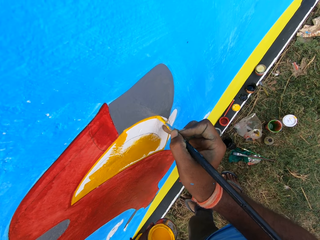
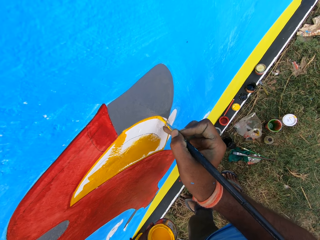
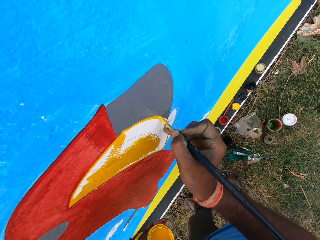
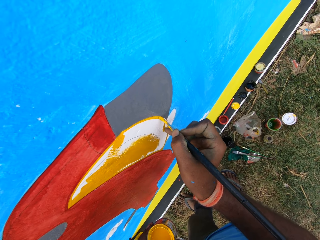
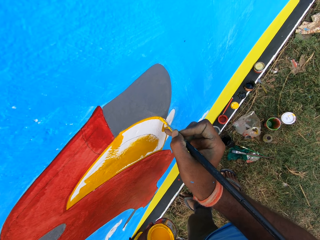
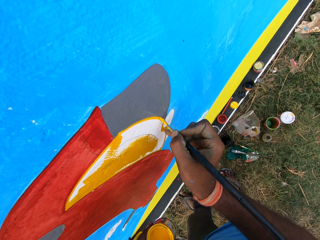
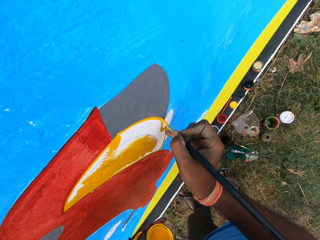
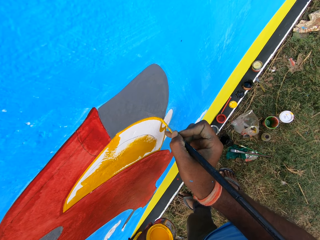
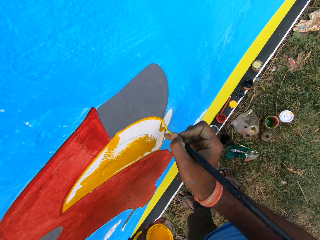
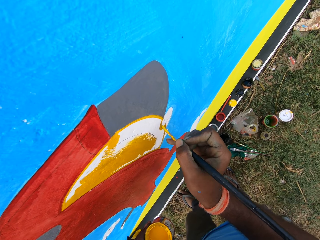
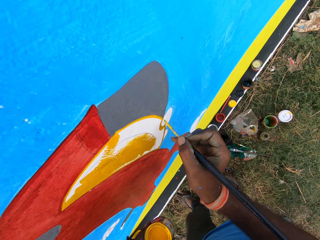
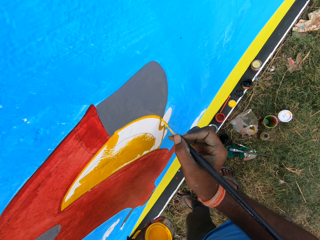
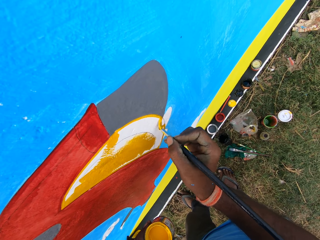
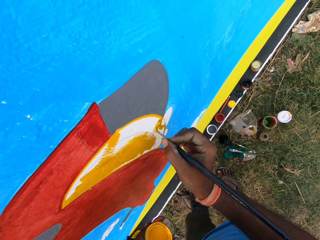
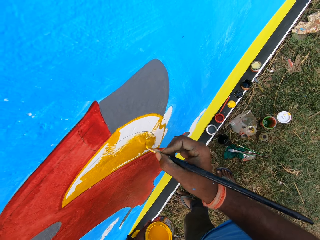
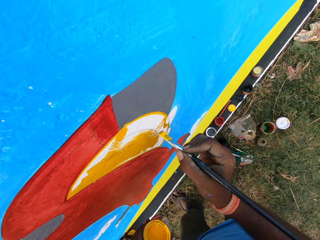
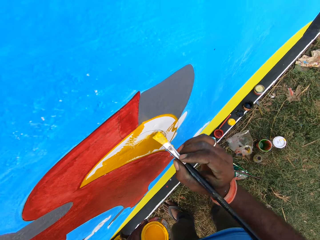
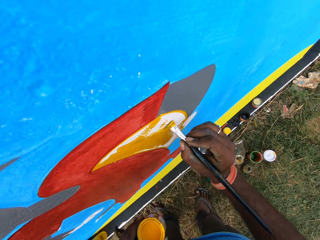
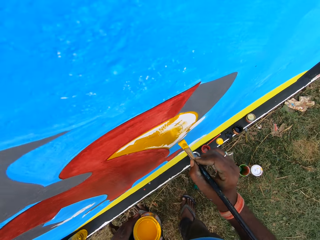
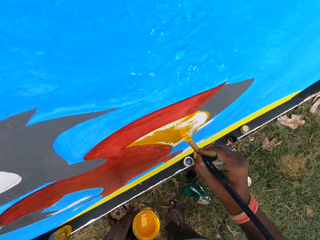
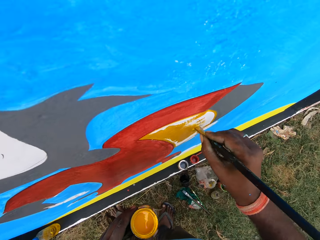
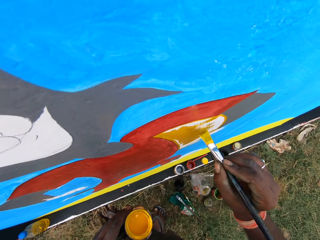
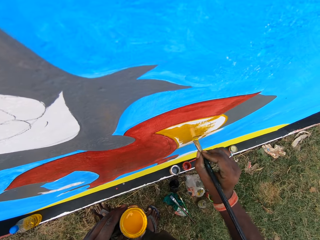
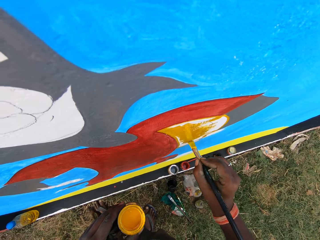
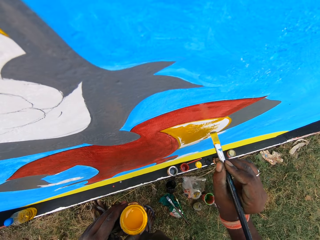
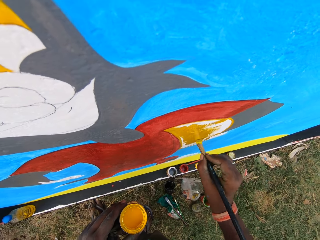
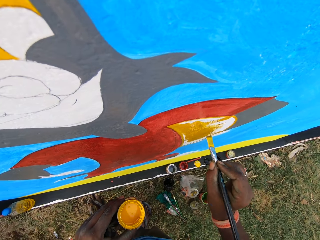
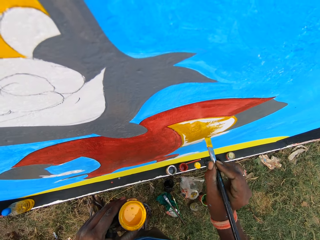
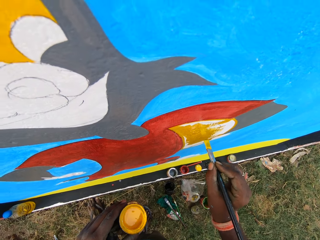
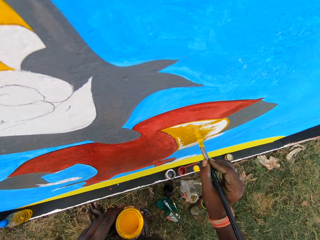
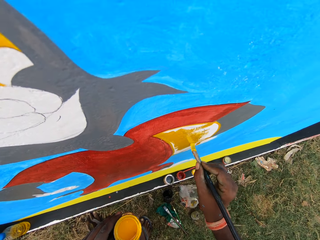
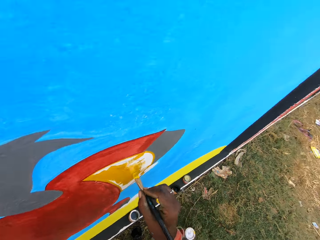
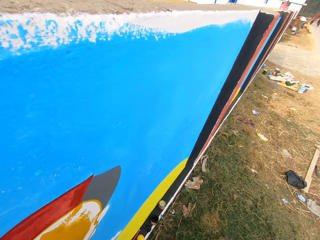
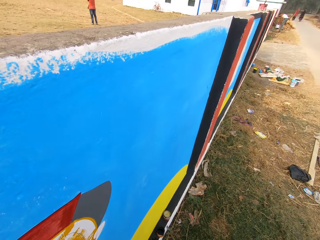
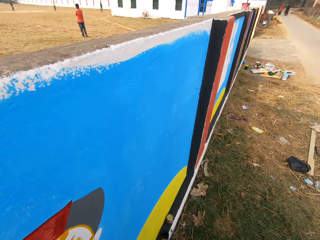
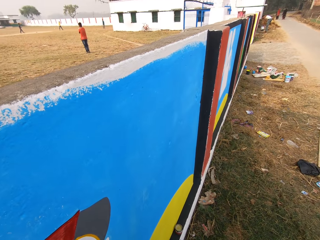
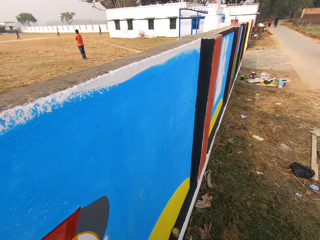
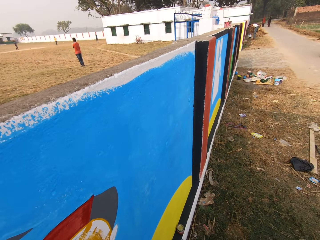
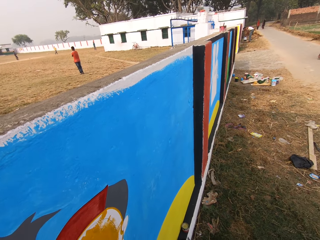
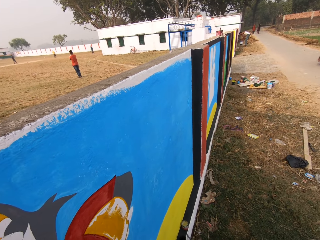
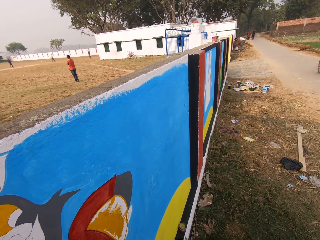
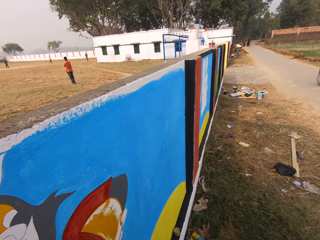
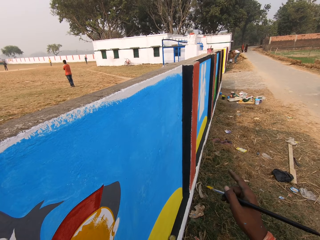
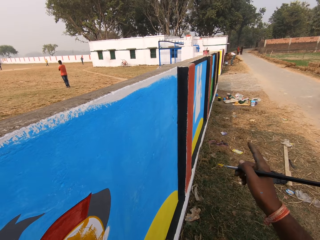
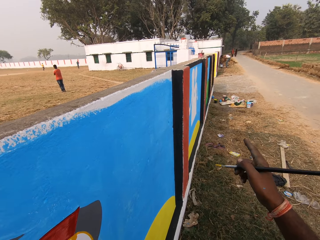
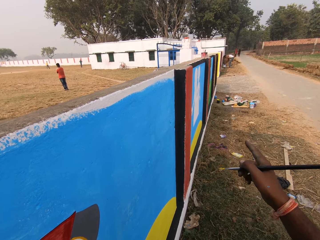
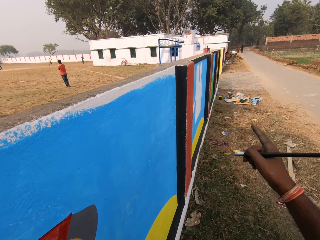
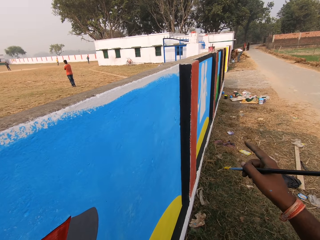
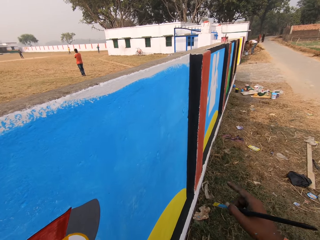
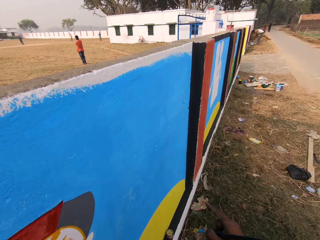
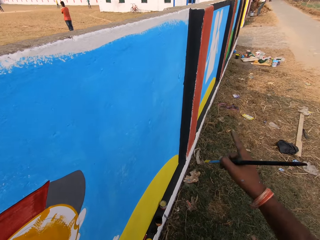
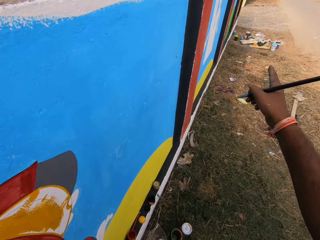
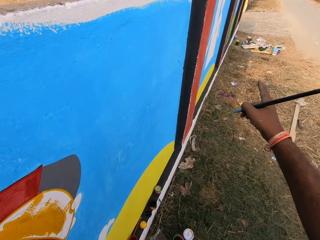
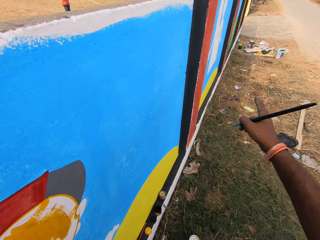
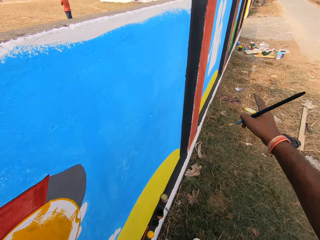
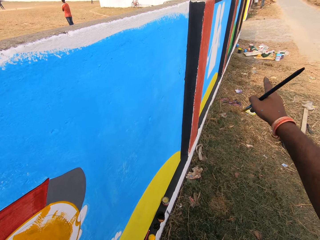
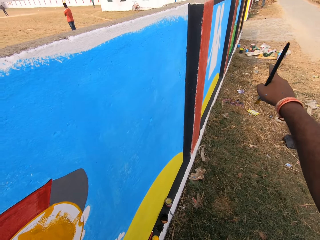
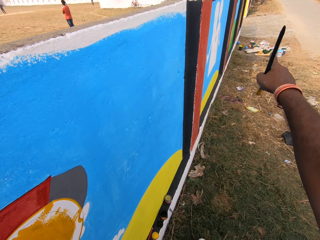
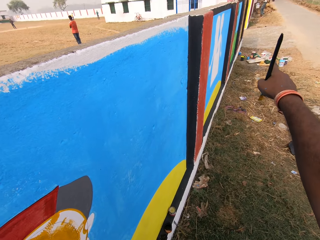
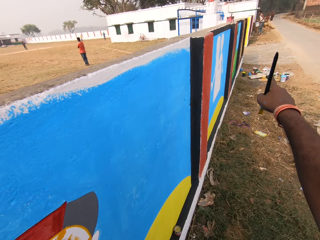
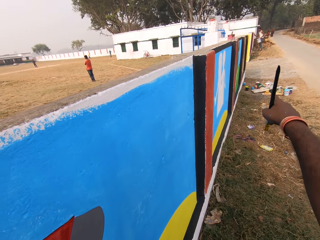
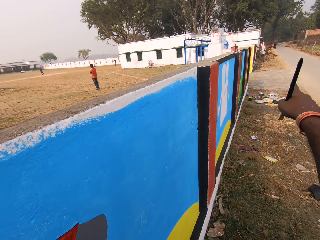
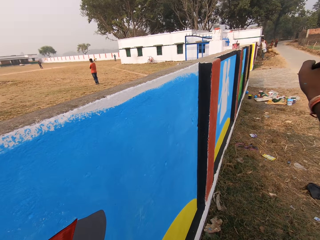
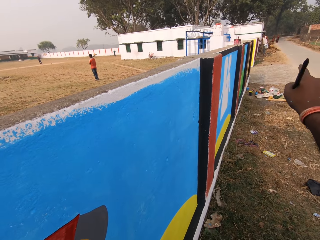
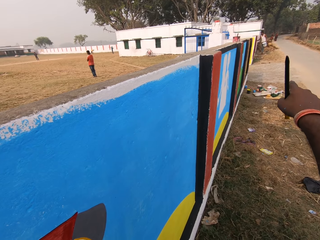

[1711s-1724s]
The camera wearer talks to a man. They point at a wall.

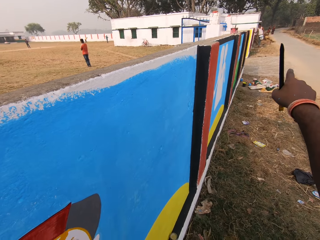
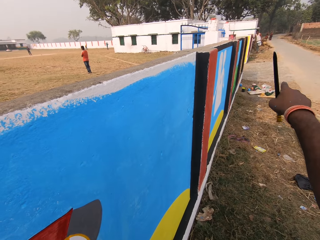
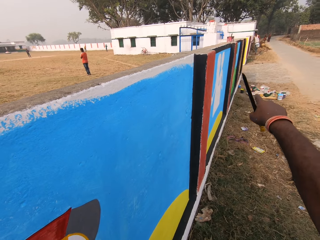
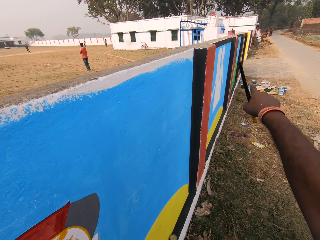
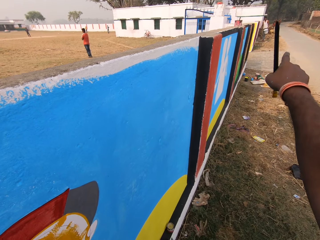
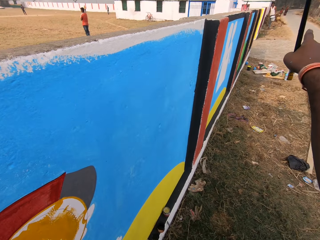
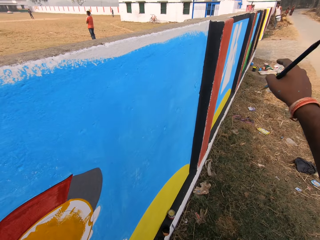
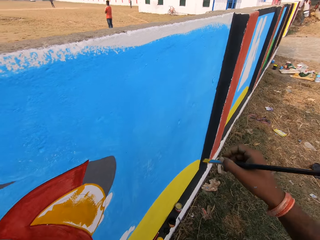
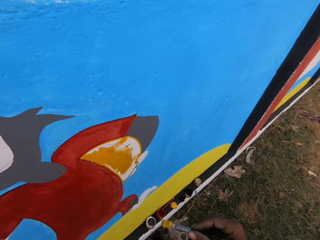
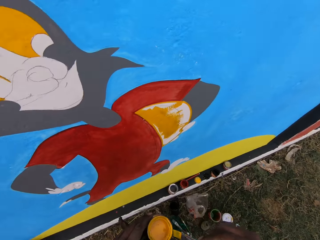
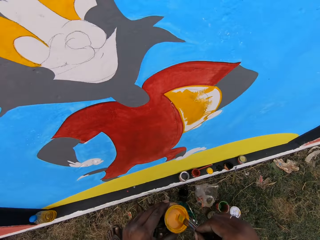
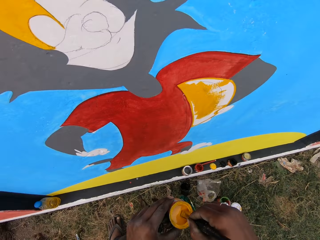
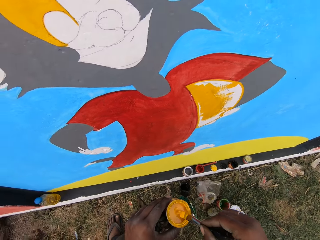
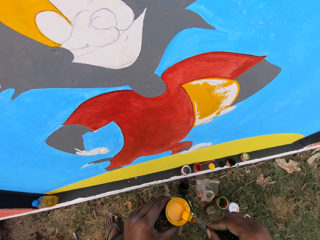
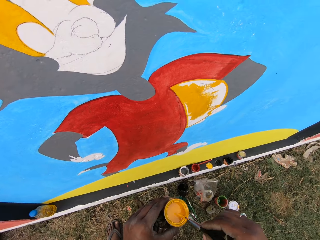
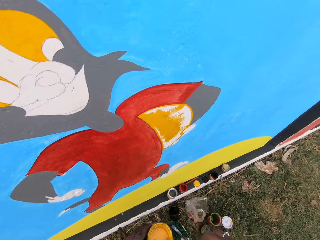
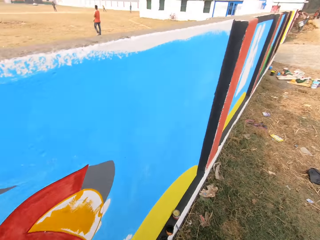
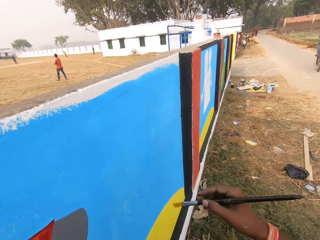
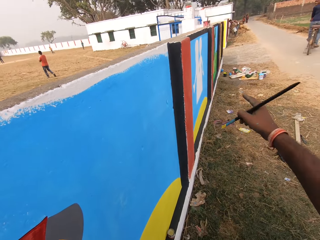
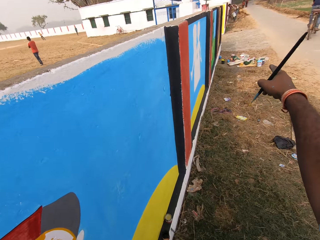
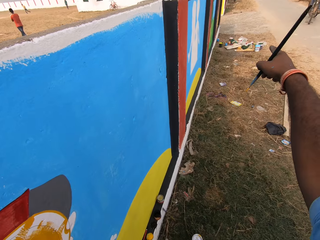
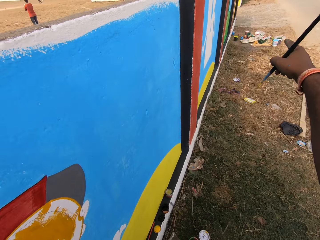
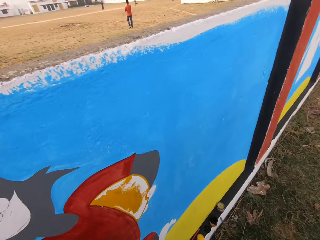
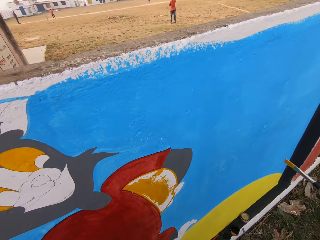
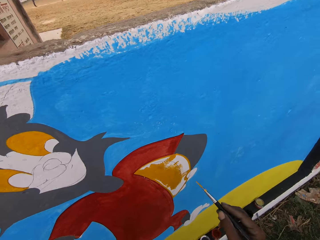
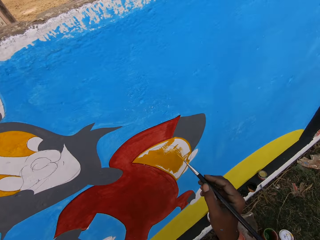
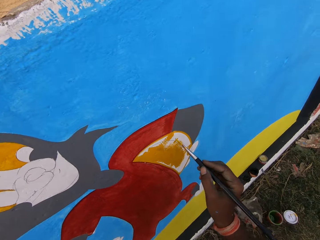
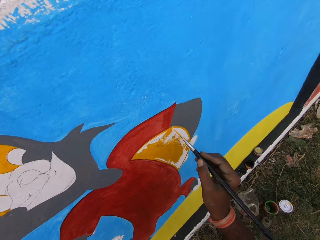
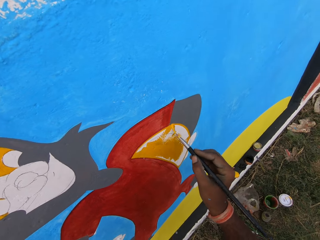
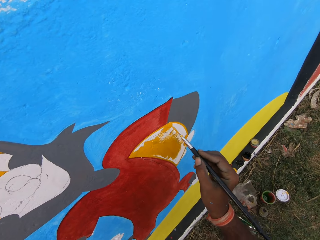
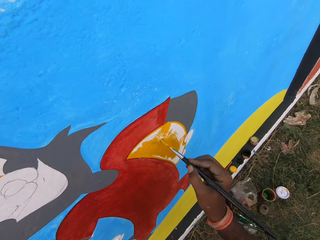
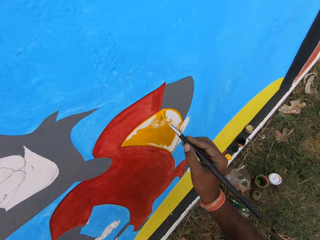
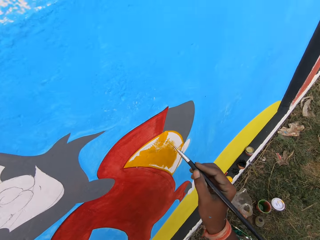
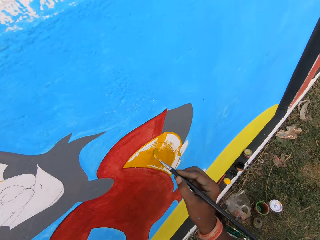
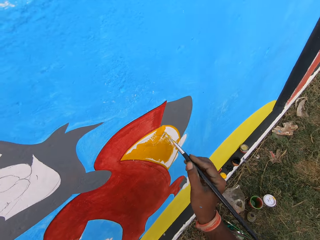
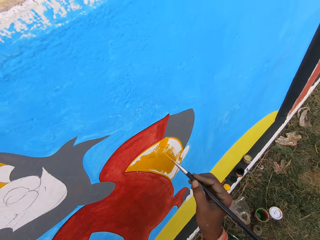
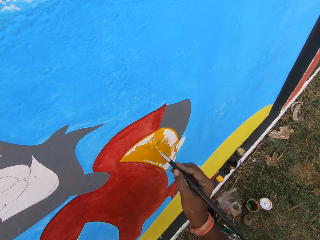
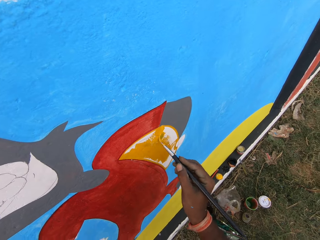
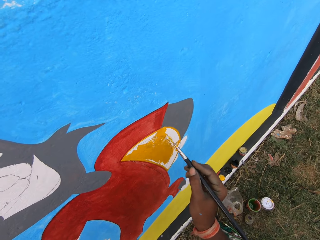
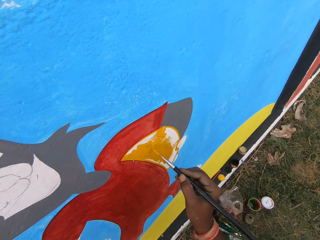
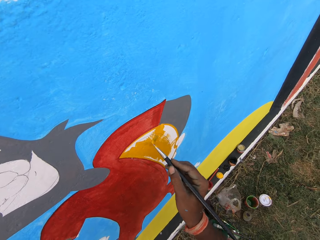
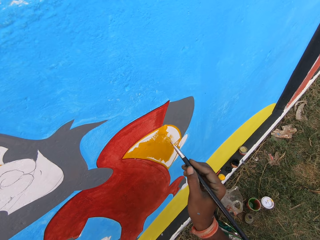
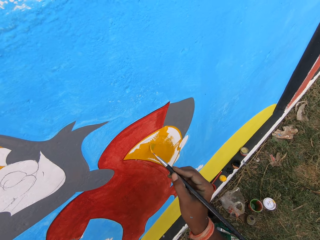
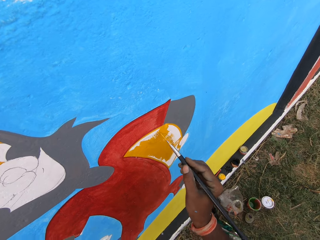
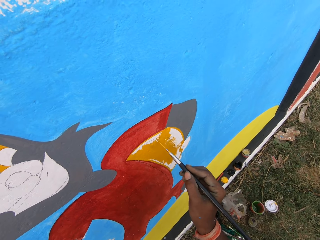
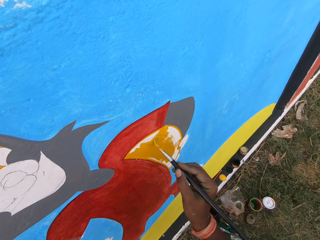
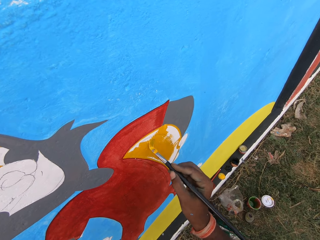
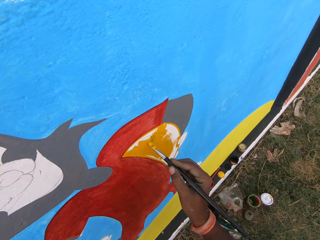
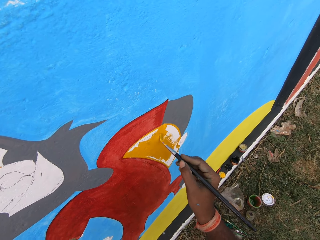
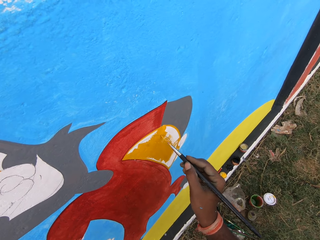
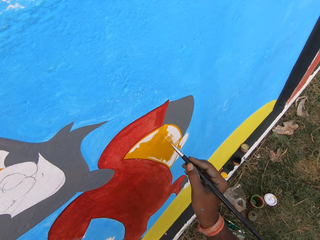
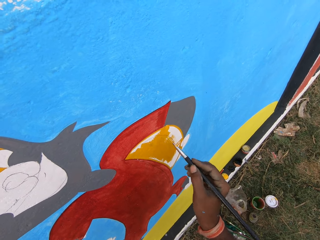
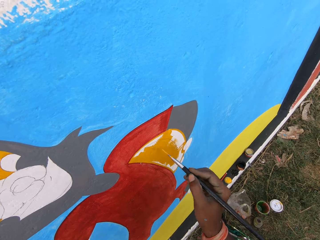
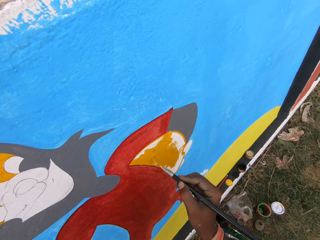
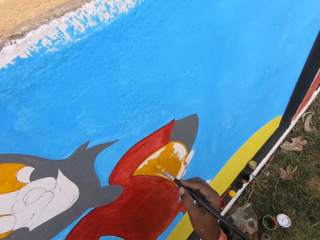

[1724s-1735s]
The camera wearer dips the brush into the painting can. They smear the paint brush on the edges of the can. They point at a wall. They paint the wall with the painting brush.
